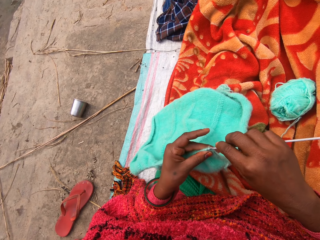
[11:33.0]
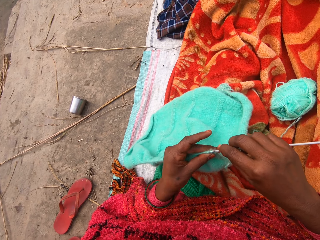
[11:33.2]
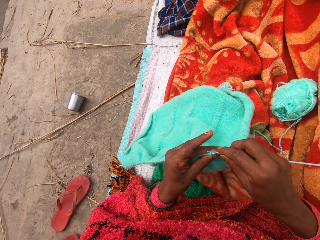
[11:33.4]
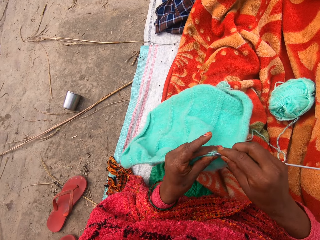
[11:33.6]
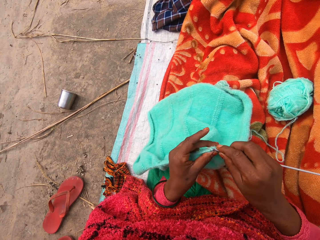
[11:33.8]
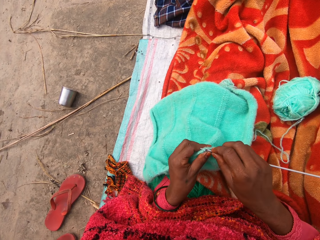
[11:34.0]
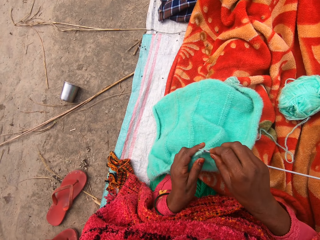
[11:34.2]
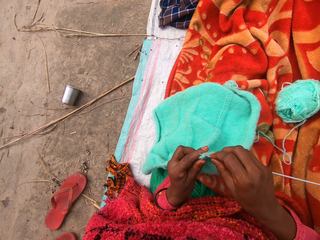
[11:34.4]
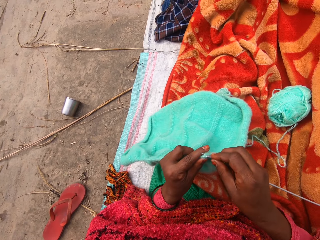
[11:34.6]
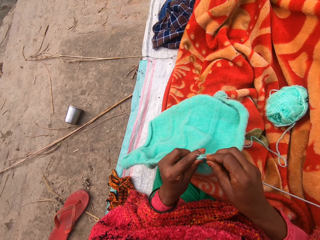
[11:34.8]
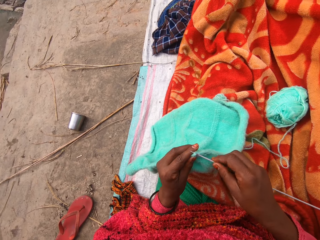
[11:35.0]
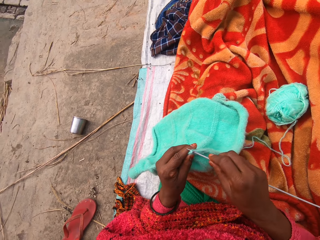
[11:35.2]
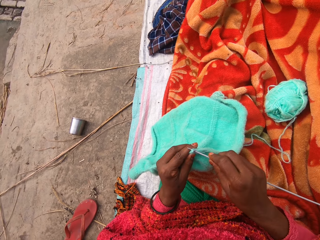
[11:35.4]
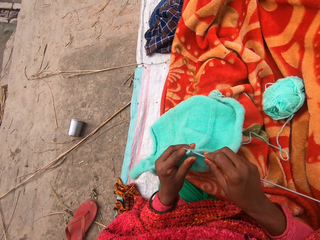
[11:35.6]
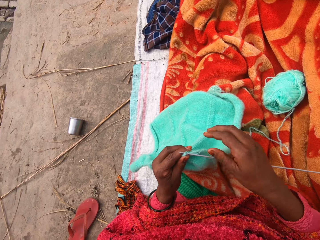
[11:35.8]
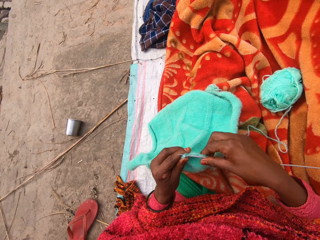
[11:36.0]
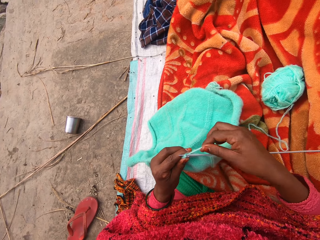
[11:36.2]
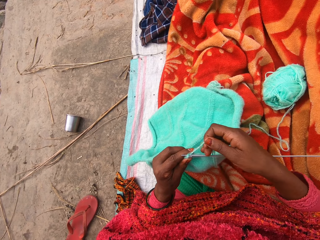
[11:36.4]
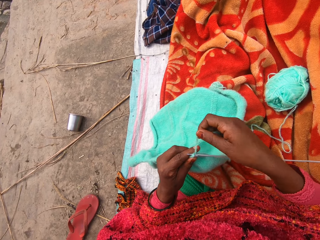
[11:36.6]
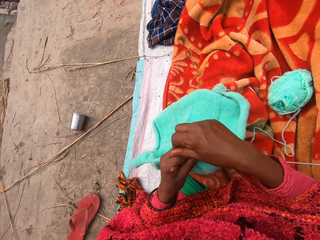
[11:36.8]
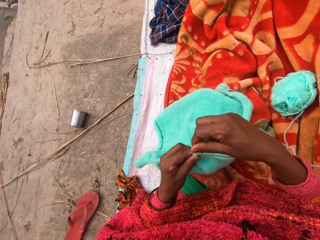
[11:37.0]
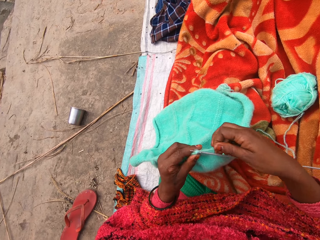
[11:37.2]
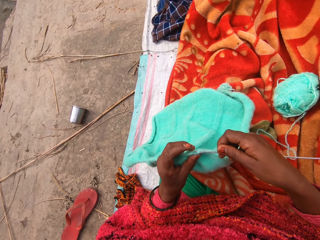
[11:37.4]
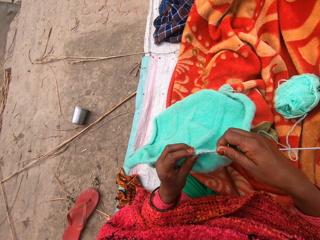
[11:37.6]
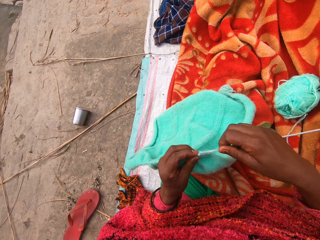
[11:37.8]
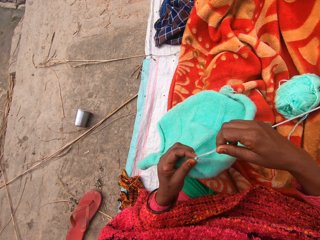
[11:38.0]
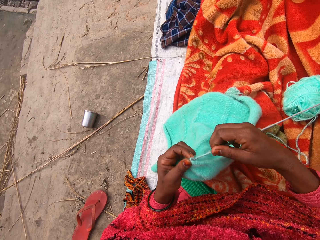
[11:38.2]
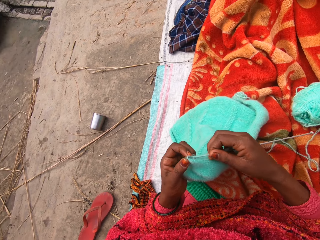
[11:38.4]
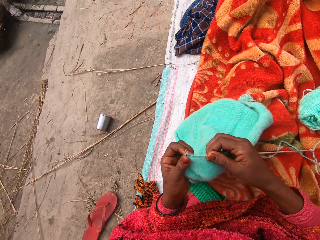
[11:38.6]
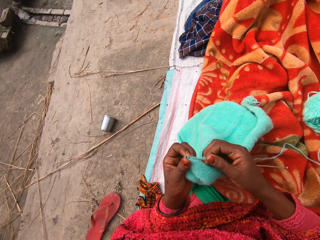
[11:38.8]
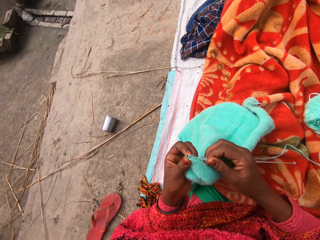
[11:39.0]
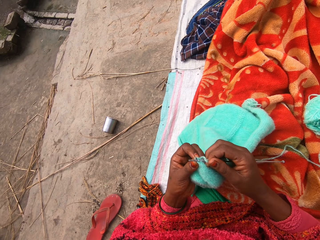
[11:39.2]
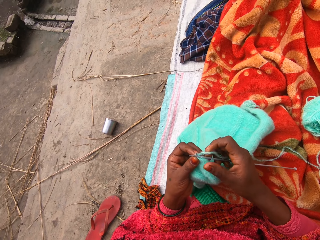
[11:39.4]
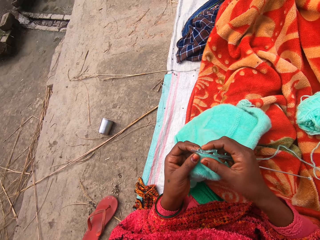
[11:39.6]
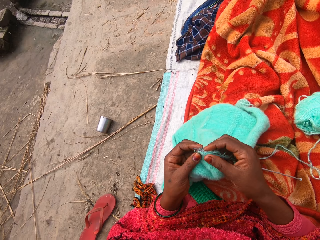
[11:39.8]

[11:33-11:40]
The camera wearer knits the cloth.

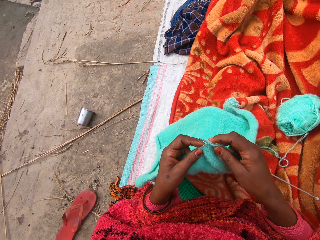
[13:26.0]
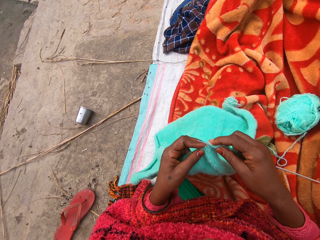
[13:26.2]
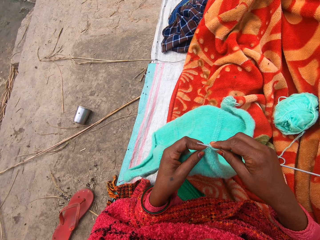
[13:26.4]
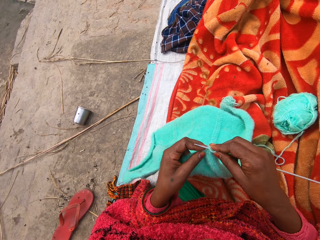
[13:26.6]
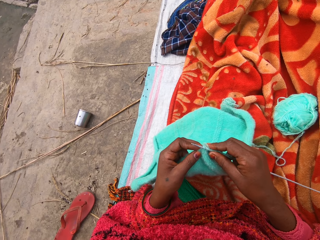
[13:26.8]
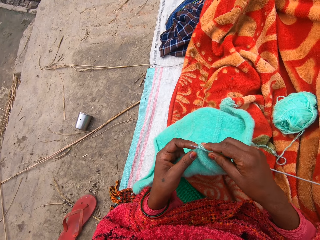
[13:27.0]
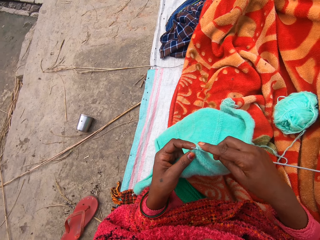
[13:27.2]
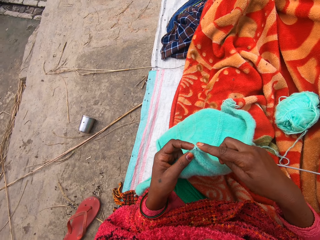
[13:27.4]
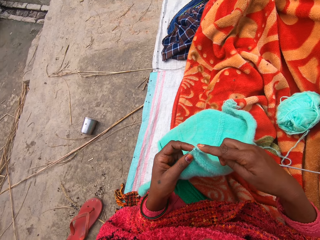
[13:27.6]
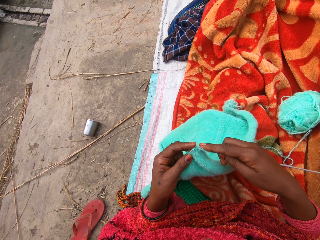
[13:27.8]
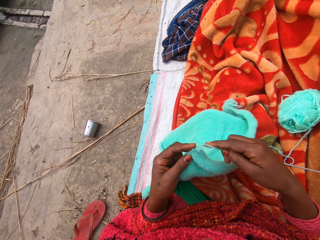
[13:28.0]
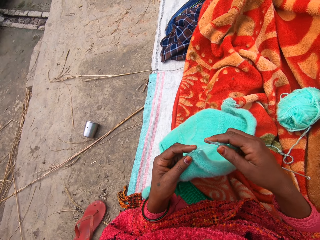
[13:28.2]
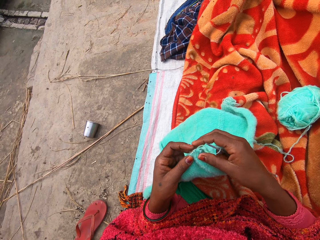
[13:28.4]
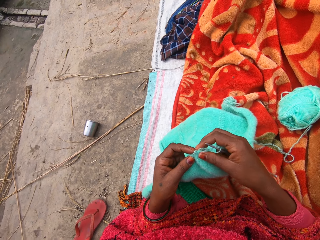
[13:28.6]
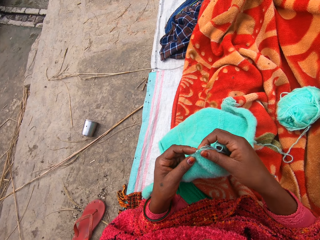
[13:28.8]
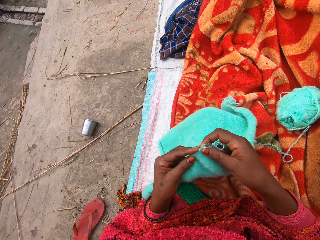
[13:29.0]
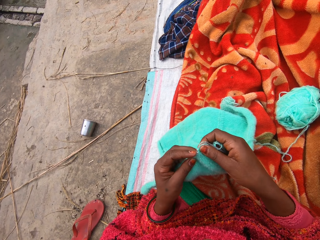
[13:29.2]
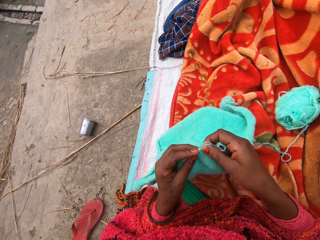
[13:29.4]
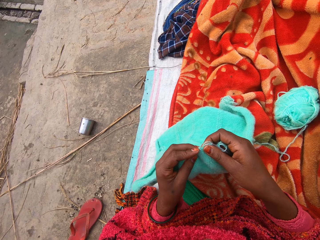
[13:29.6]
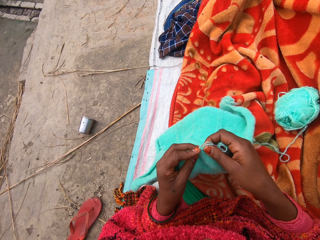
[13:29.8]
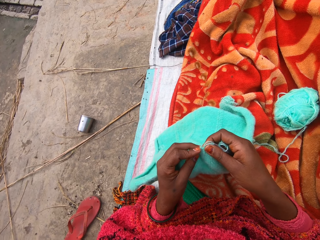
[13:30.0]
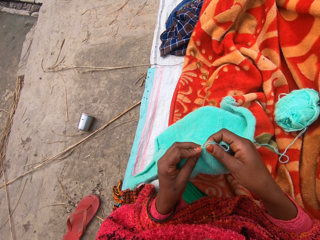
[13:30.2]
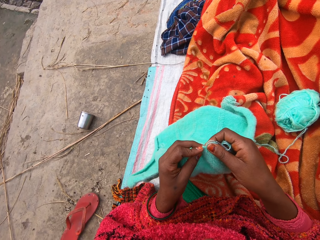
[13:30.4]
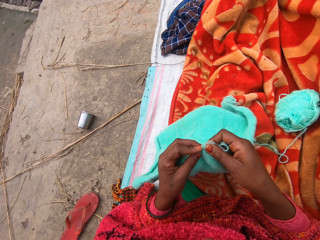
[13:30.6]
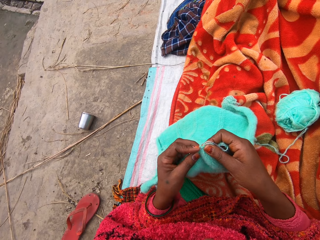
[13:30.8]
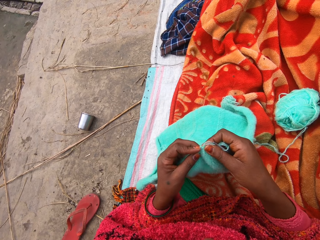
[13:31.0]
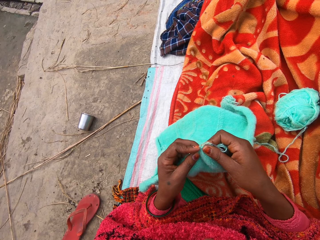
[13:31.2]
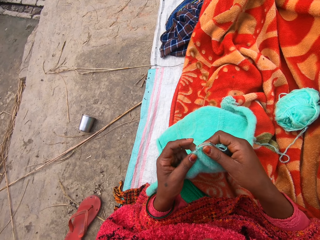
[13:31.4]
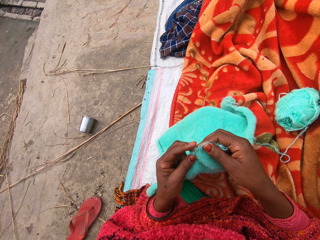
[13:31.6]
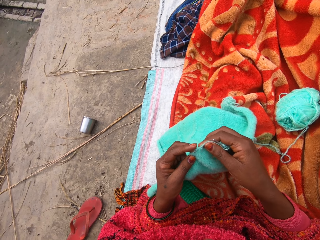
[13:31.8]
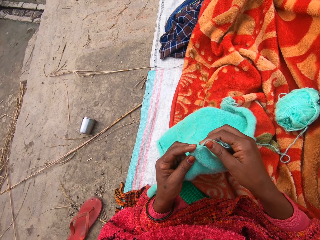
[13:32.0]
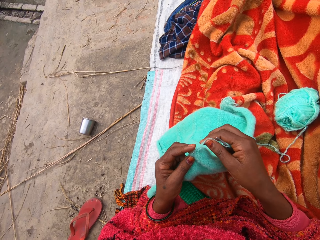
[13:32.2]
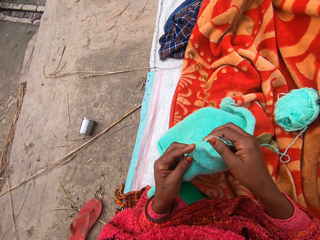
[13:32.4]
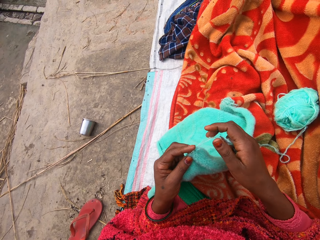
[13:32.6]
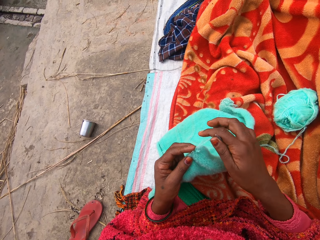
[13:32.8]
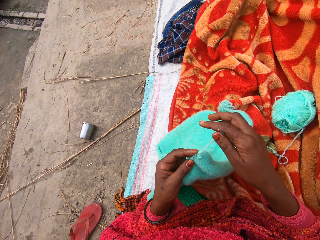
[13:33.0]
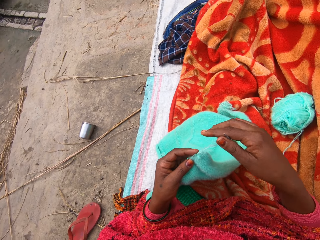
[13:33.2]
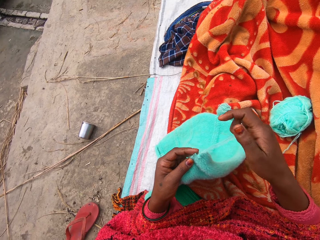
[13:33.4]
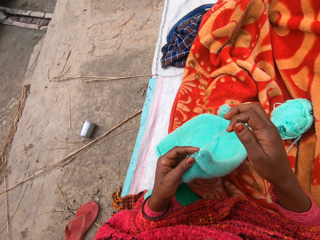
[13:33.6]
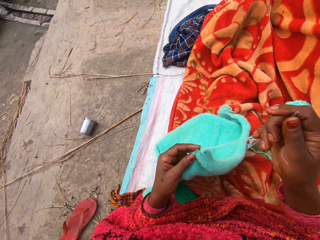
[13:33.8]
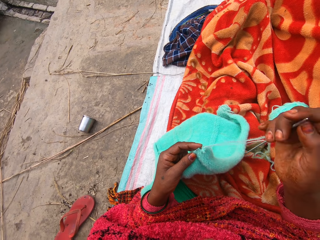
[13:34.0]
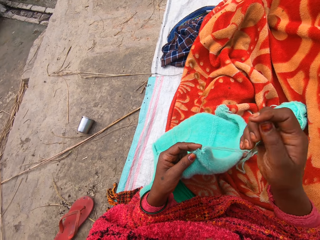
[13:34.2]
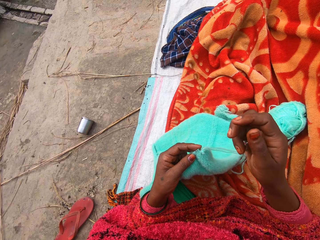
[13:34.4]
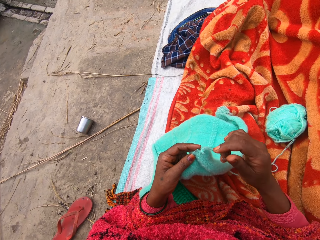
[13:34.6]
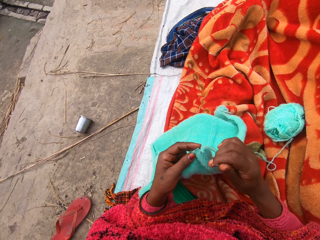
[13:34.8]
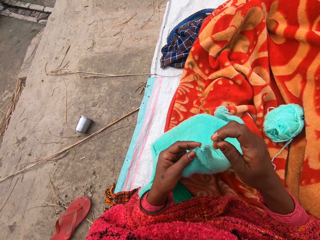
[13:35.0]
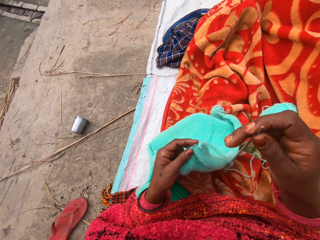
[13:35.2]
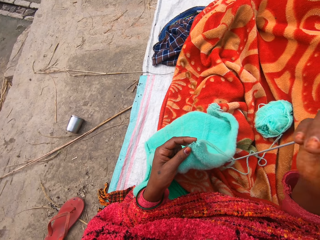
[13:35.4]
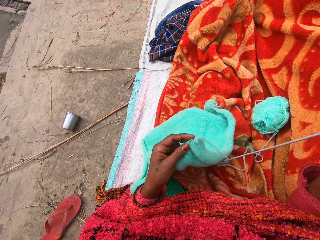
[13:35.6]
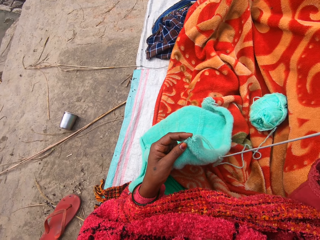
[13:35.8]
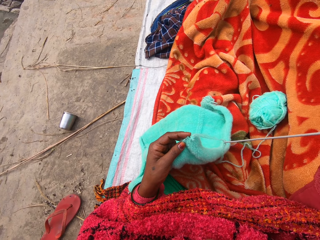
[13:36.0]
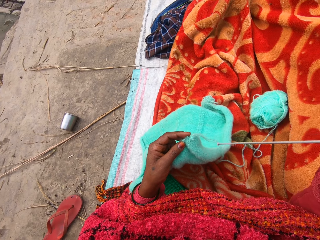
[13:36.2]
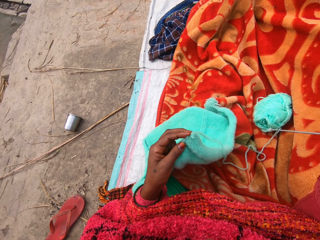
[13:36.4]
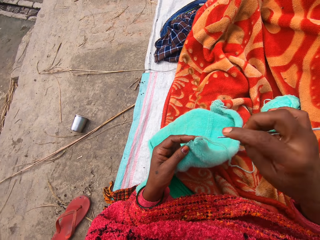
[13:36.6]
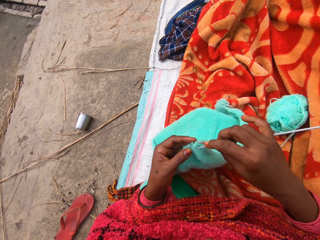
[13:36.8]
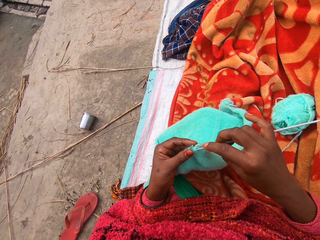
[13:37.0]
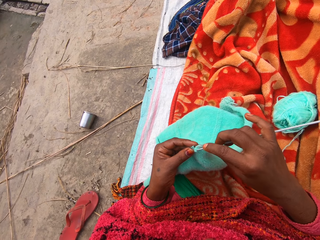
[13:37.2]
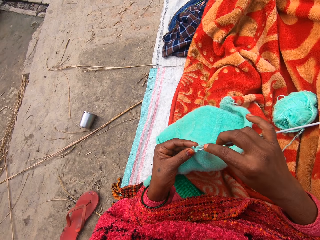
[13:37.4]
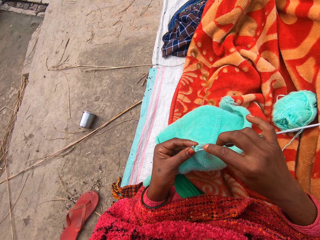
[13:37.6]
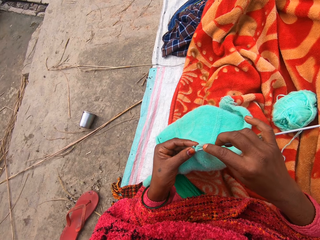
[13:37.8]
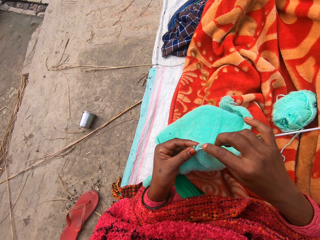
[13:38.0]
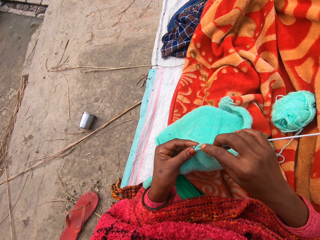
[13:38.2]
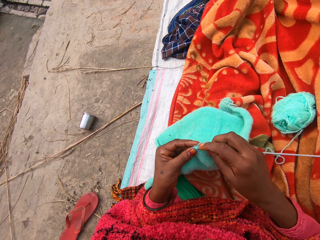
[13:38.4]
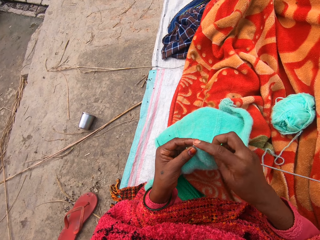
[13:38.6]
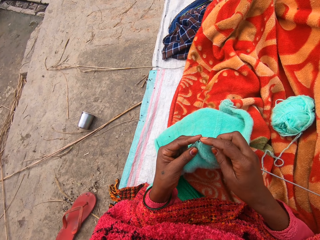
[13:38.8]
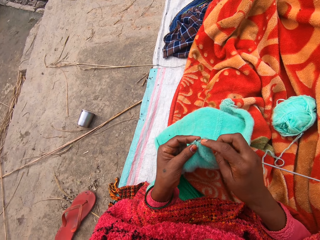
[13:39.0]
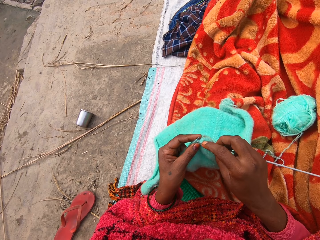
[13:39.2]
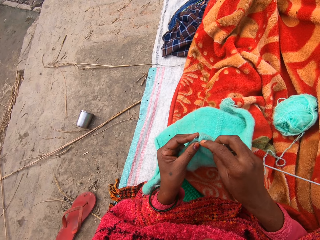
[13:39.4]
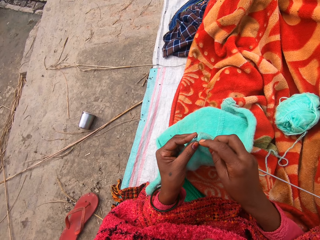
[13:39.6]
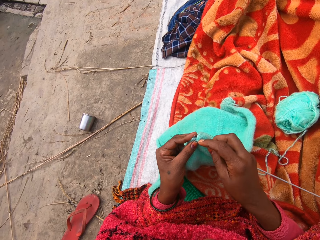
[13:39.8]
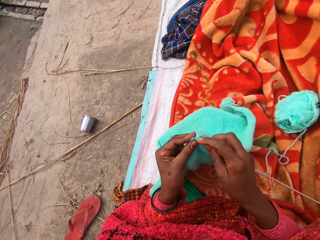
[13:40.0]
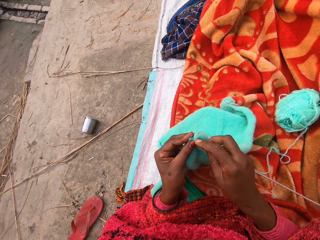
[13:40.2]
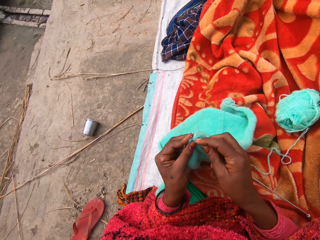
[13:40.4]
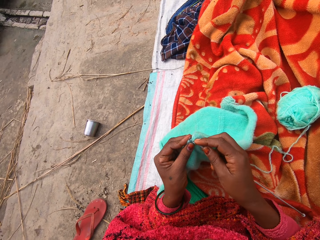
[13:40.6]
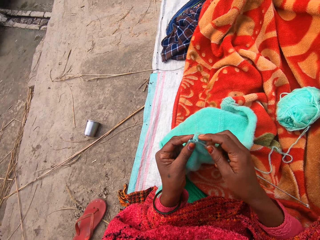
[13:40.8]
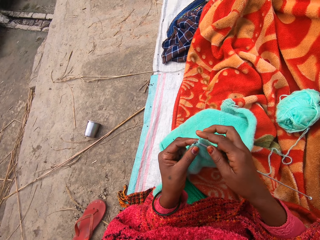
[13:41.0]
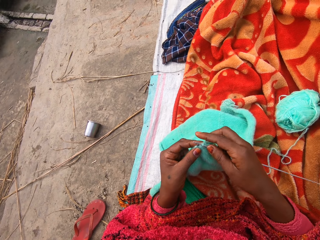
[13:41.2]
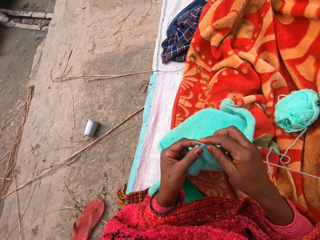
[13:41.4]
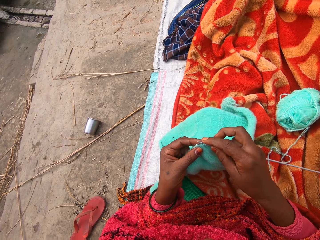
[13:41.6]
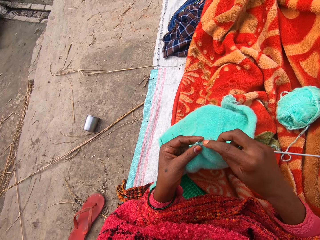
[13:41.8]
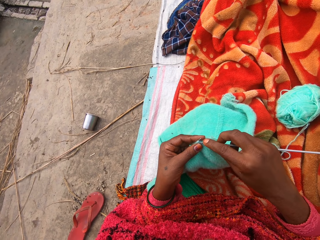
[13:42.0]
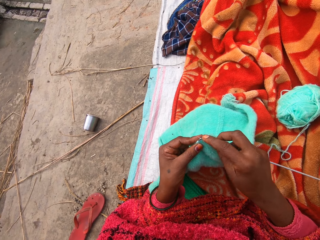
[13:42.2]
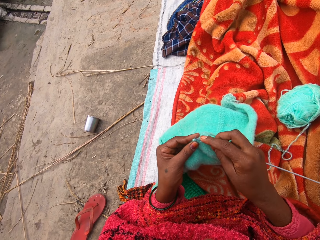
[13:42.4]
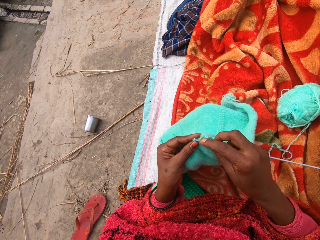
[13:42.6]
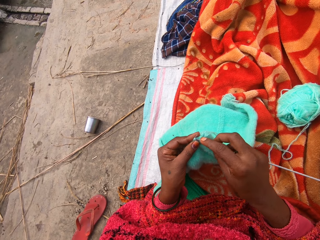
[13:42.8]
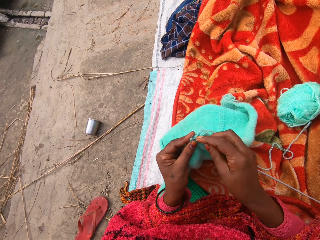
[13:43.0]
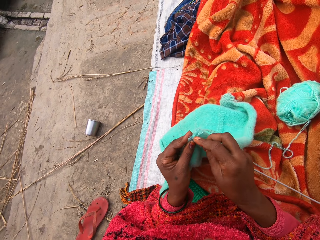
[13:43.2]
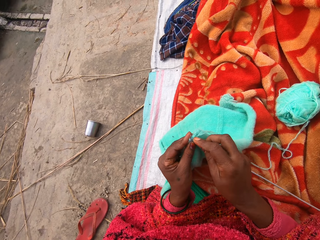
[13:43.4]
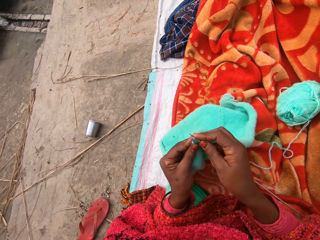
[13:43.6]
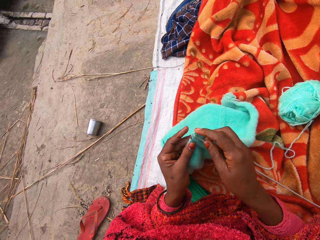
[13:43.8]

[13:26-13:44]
The camera wearer removes the needle from the cloth. They touch the cloth. They lift the hand. They knit the cloth.
